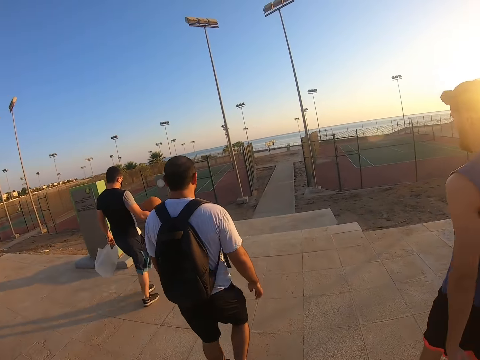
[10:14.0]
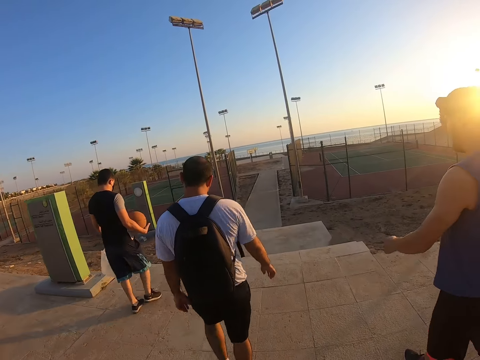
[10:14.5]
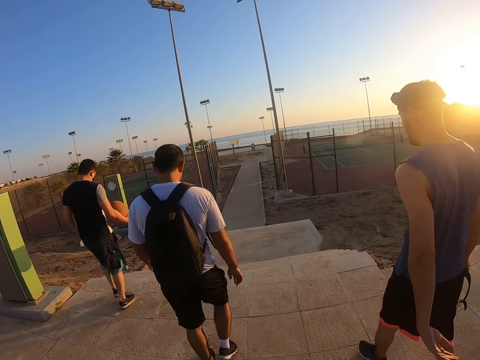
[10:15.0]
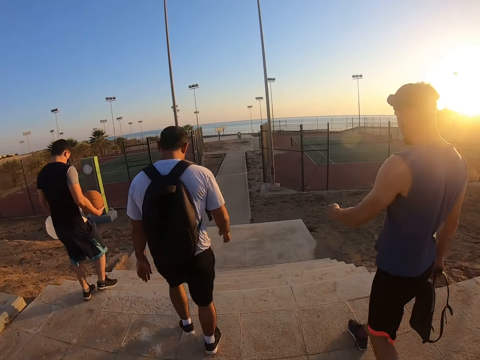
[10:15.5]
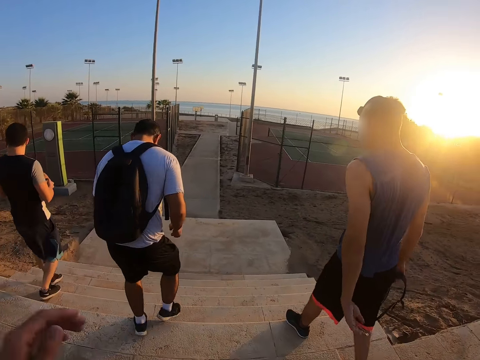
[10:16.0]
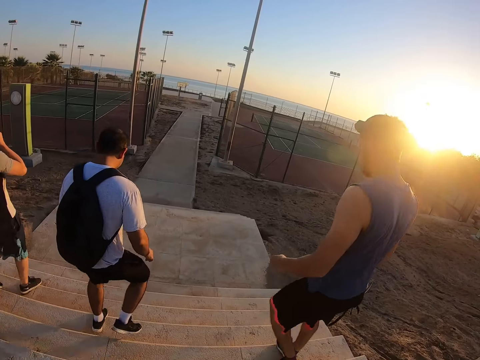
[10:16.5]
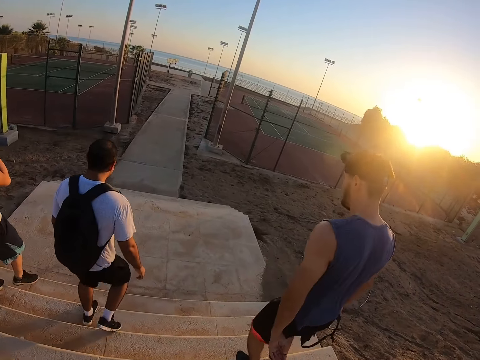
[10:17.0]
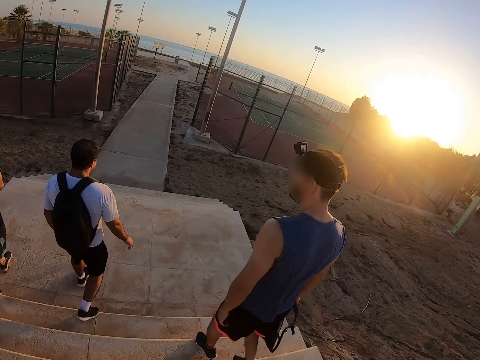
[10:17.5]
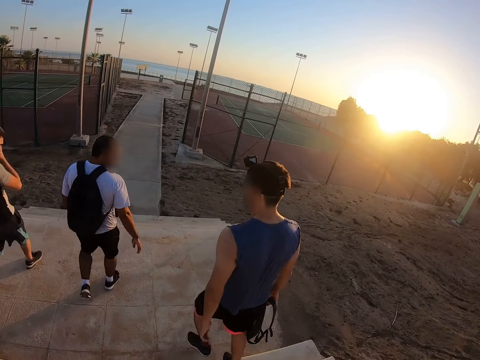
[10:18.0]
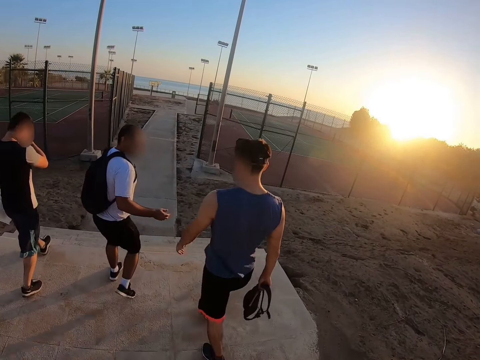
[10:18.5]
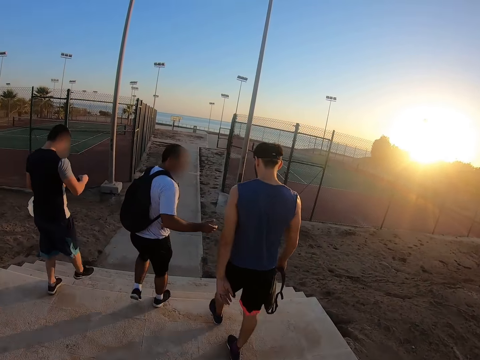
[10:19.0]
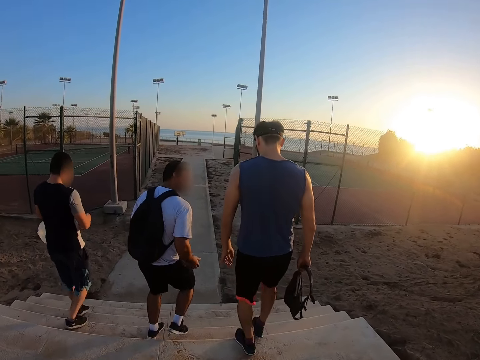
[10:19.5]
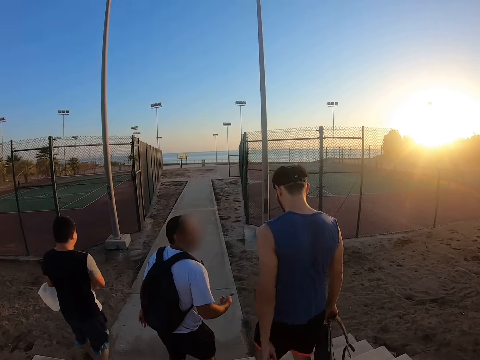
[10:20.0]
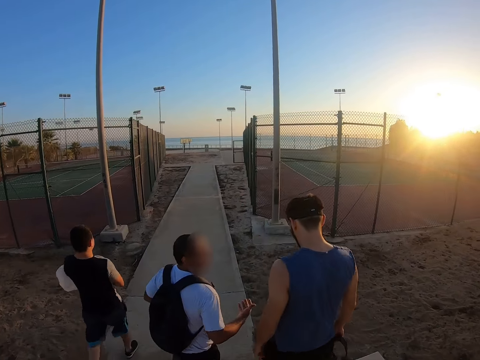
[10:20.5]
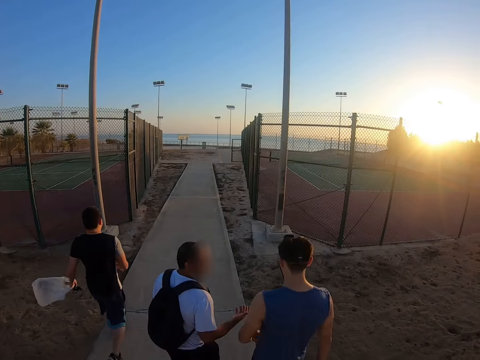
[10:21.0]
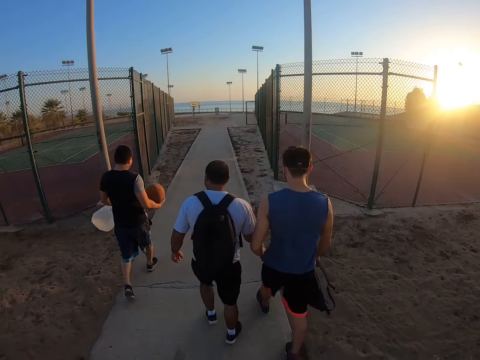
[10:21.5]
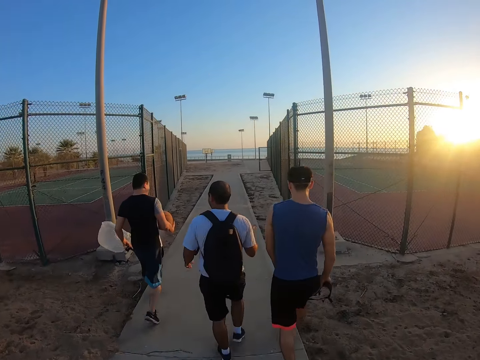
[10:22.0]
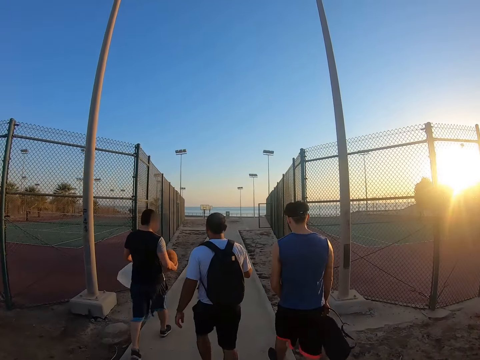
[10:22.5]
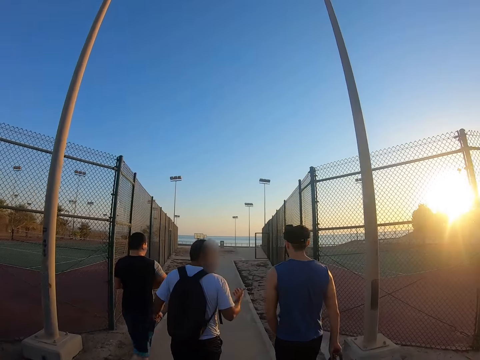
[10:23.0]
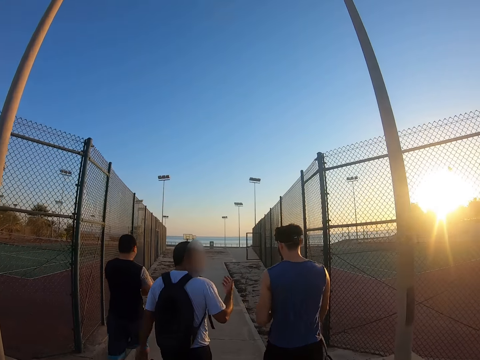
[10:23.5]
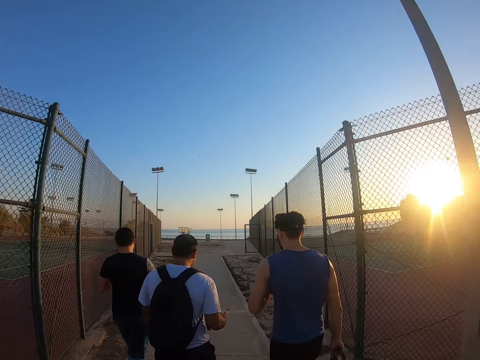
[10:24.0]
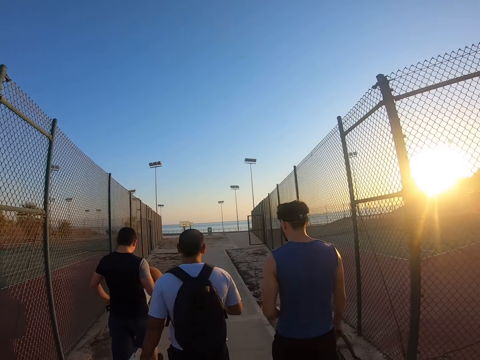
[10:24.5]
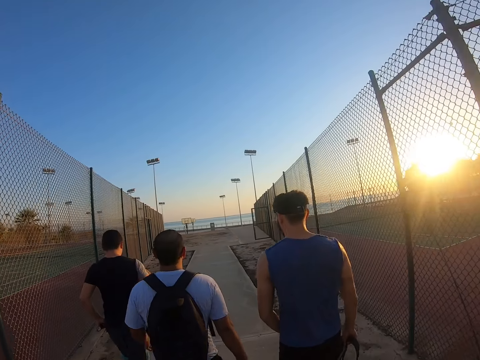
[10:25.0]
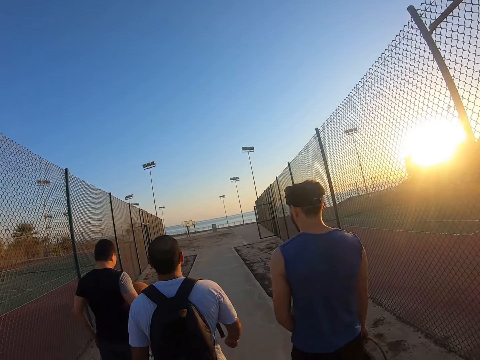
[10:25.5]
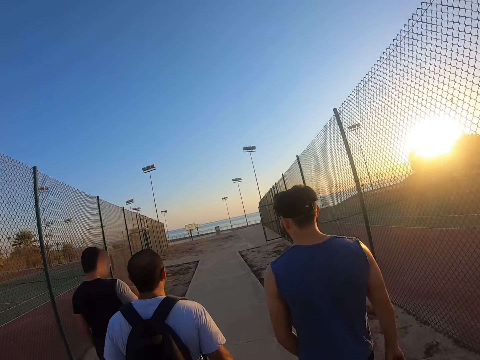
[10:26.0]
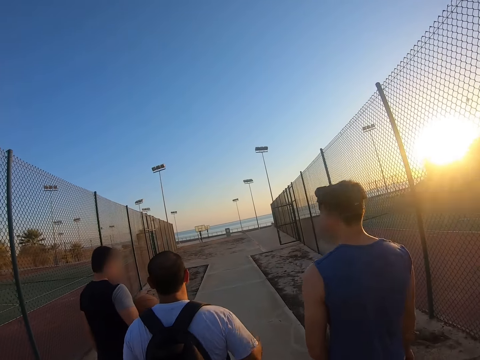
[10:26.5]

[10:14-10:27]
A man descends from the stairs. Another man descends from the stairs. A third man descends from the stairs. The camera wearer descends from the stairs. They walk around. The first man walks around. The second man walks around. The third man walks around.

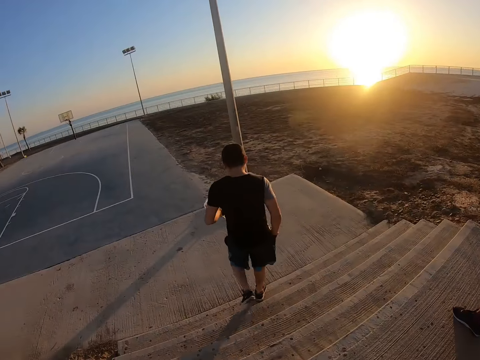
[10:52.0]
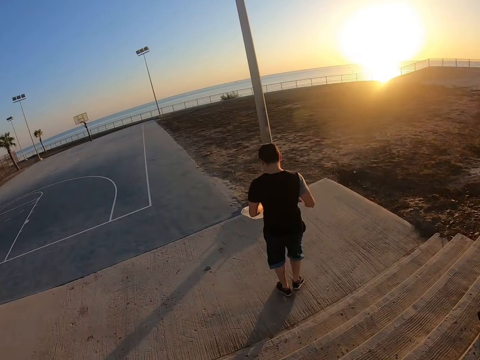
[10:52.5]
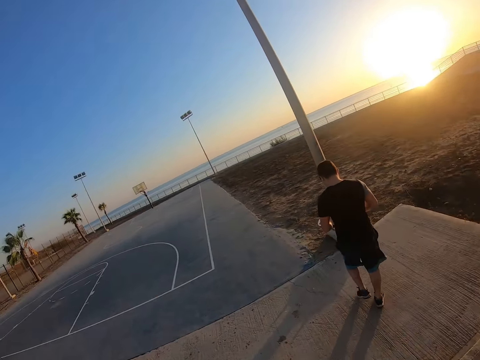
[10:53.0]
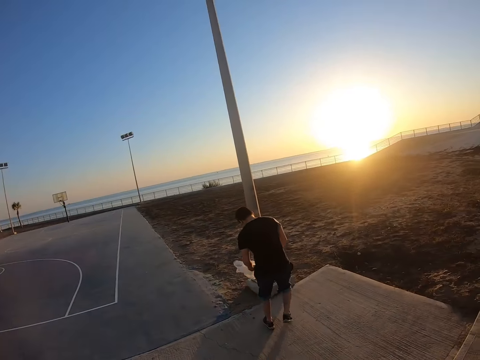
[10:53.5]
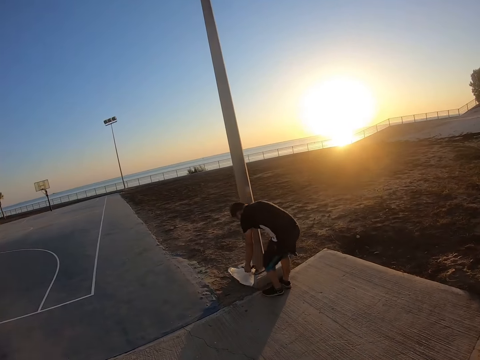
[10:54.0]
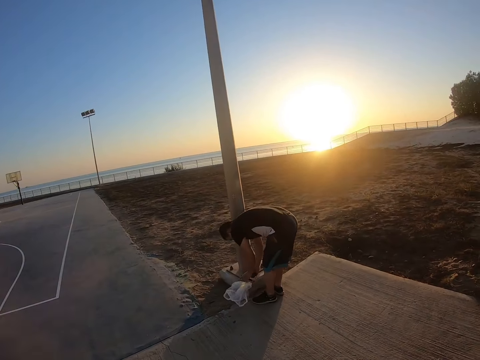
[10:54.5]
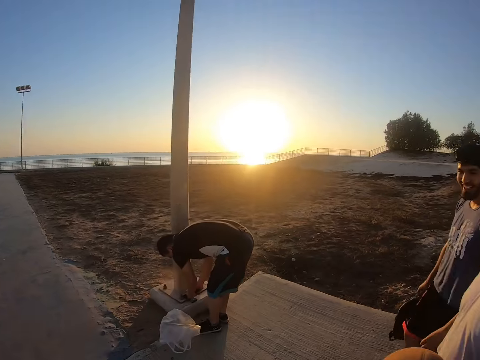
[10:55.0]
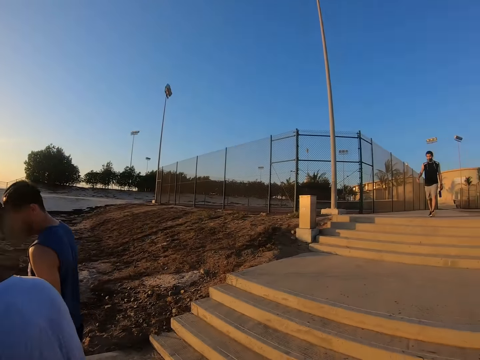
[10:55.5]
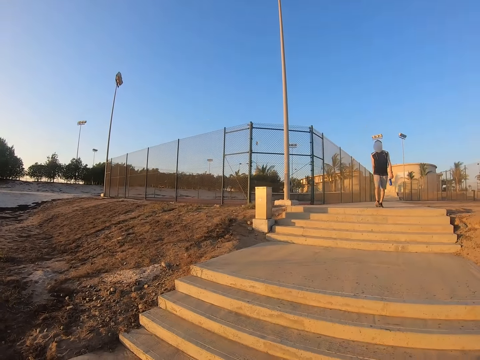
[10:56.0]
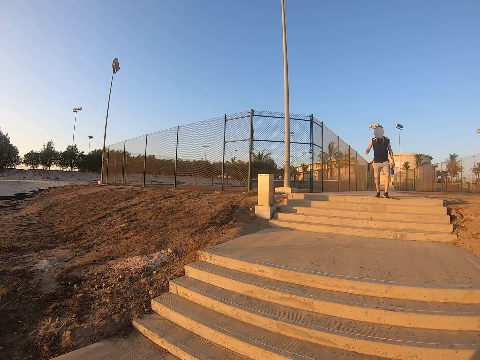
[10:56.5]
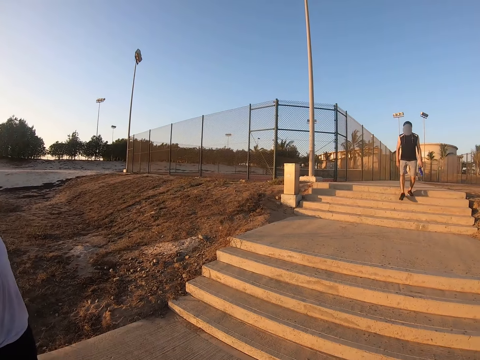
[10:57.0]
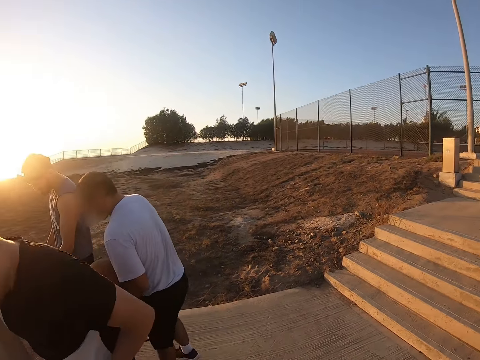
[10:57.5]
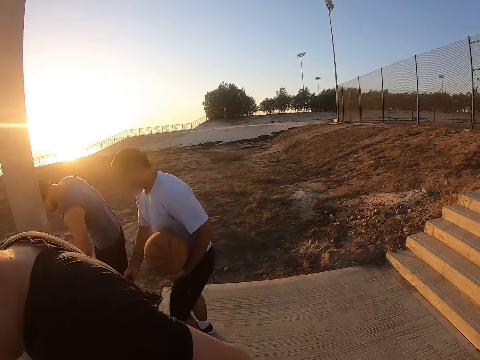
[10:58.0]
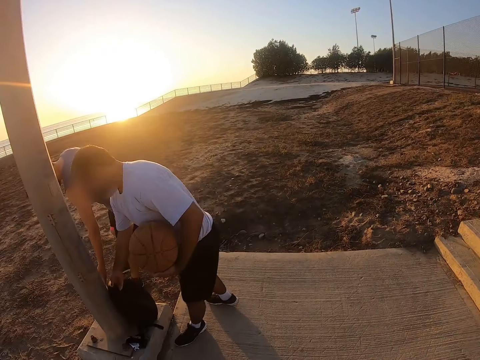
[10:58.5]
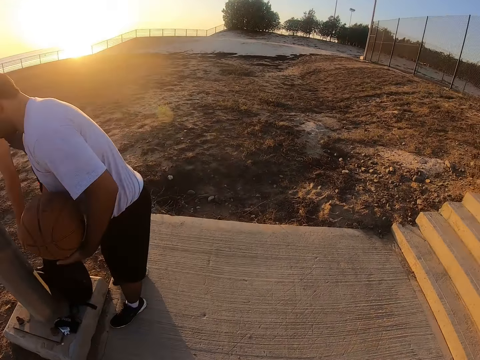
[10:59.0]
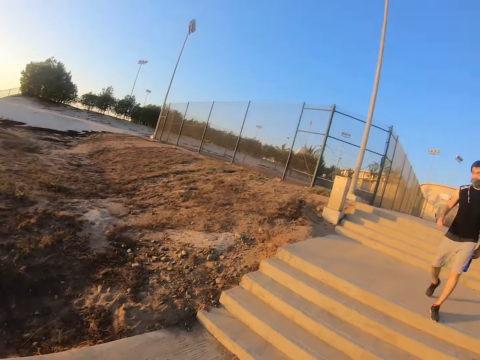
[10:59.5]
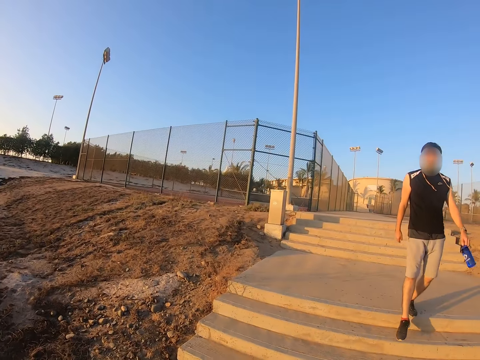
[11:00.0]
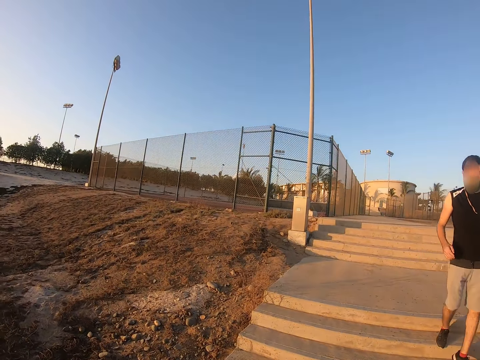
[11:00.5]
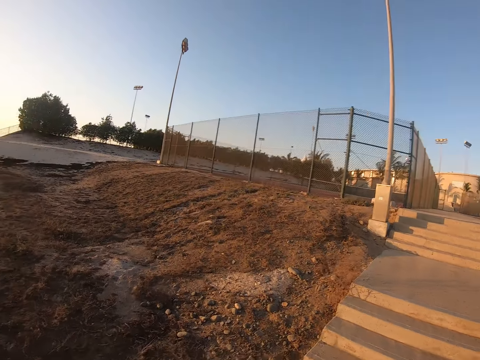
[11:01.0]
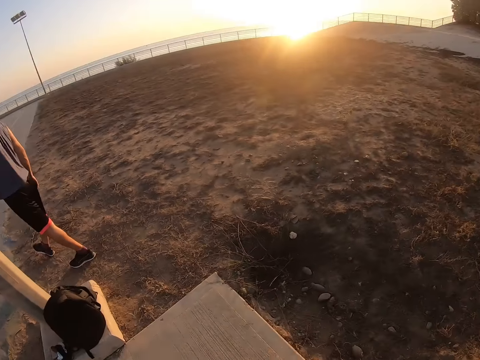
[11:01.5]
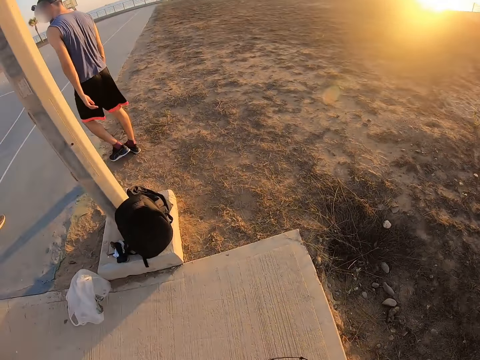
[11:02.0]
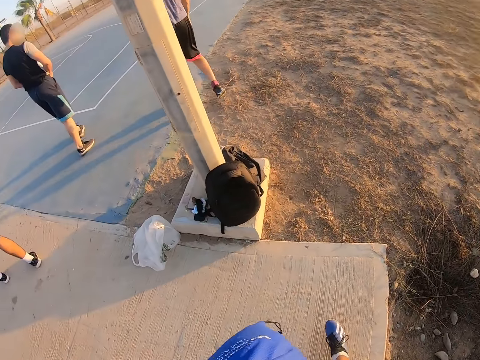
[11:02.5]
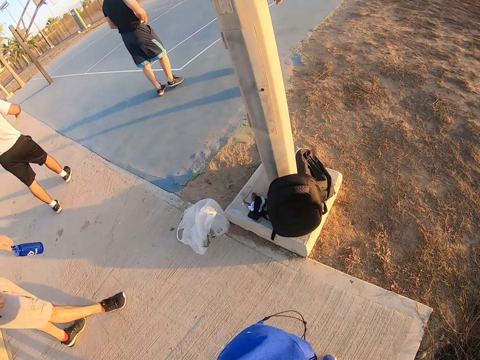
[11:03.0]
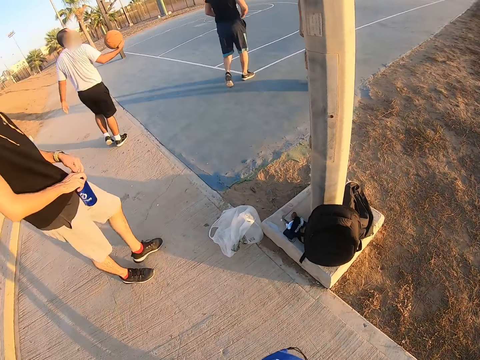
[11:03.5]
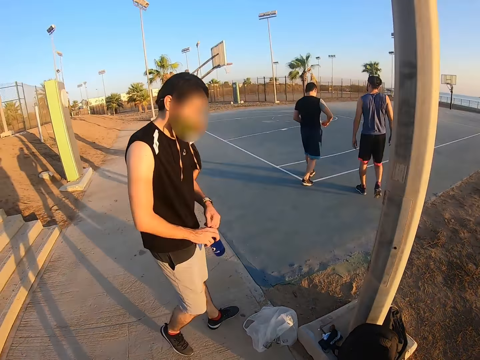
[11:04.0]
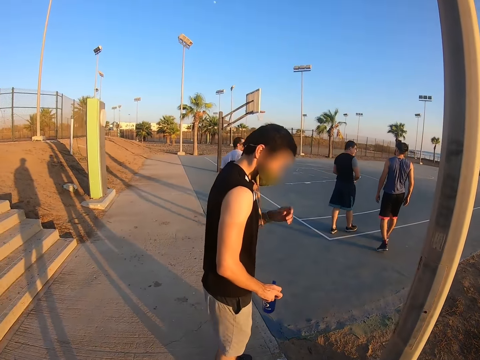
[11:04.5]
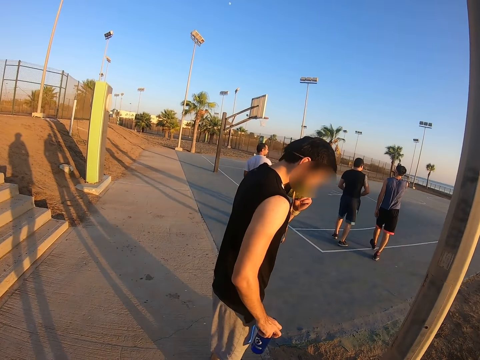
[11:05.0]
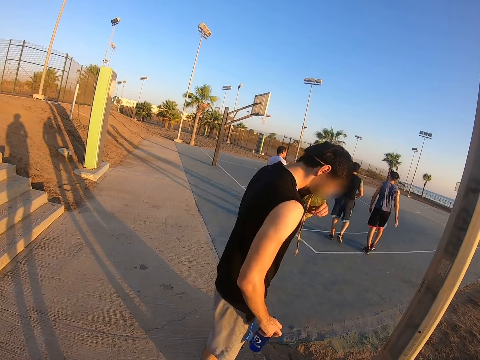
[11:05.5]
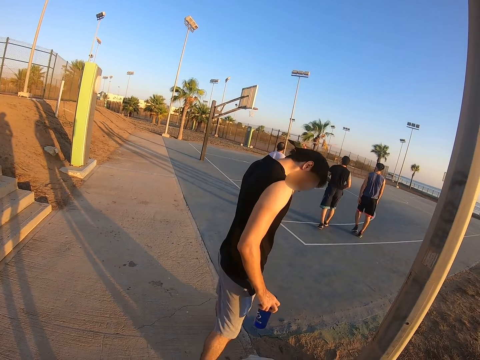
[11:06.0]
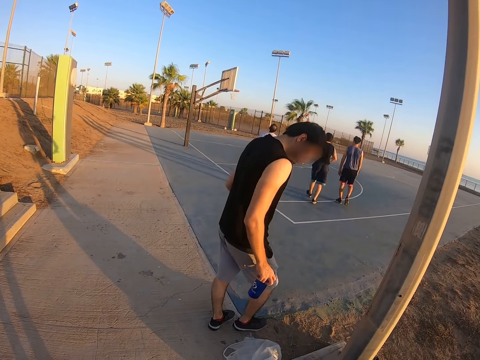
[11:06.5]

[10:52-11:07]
A man puts down something. Another man walks to the pitch. A man walks around.
